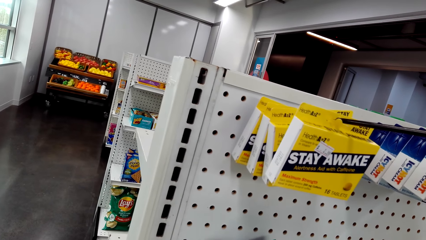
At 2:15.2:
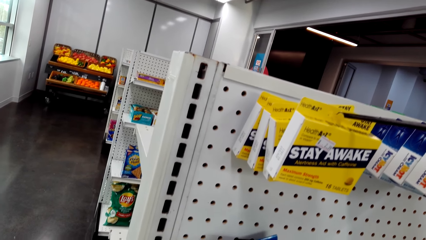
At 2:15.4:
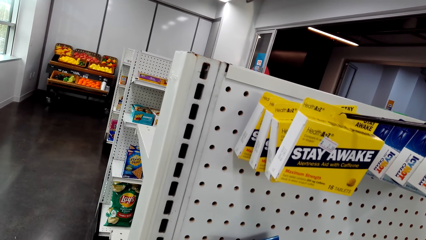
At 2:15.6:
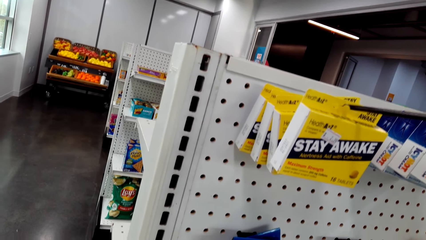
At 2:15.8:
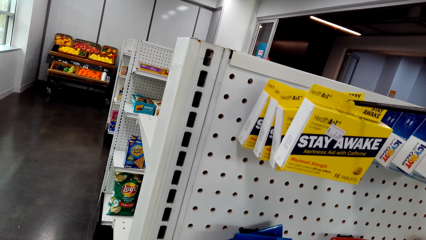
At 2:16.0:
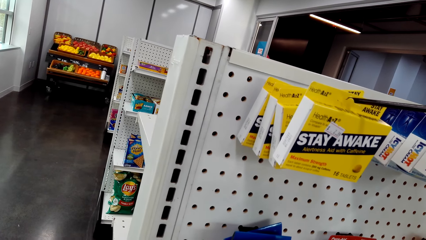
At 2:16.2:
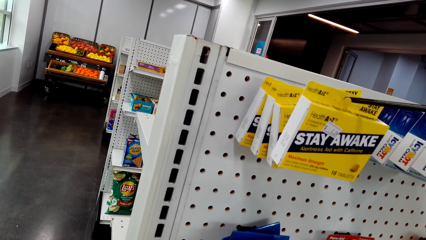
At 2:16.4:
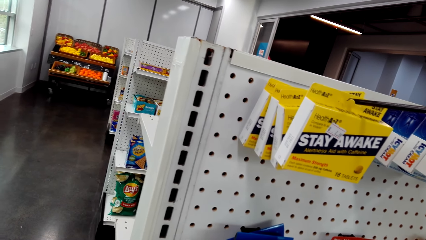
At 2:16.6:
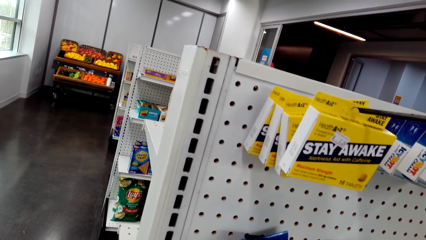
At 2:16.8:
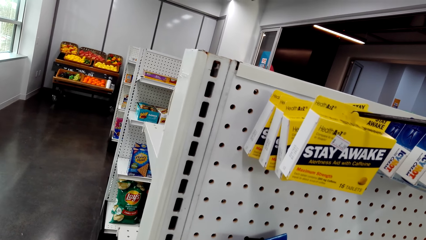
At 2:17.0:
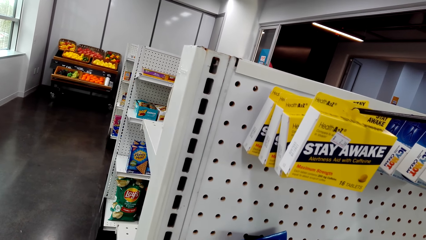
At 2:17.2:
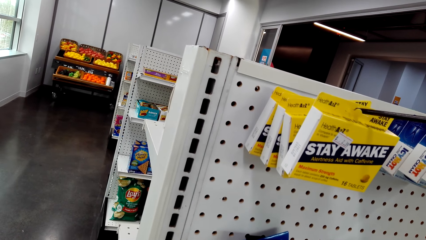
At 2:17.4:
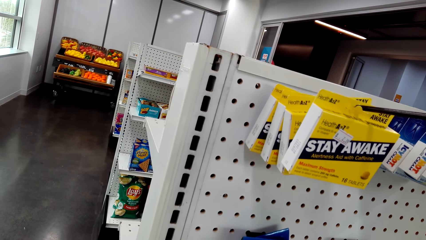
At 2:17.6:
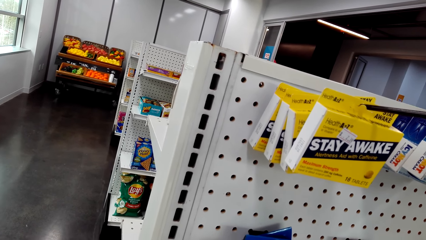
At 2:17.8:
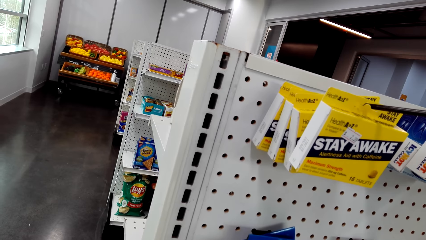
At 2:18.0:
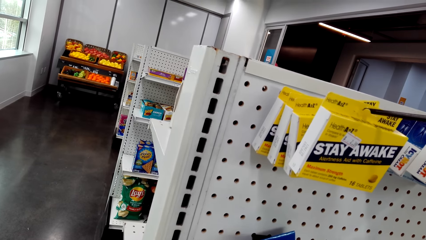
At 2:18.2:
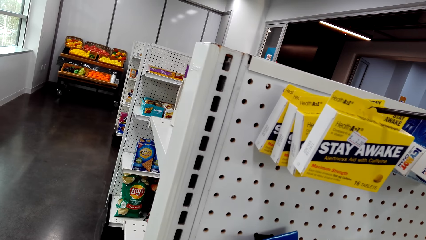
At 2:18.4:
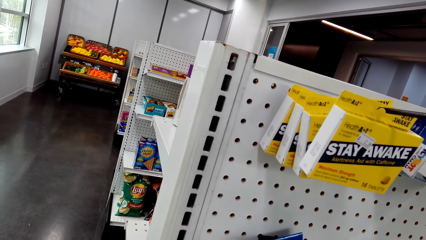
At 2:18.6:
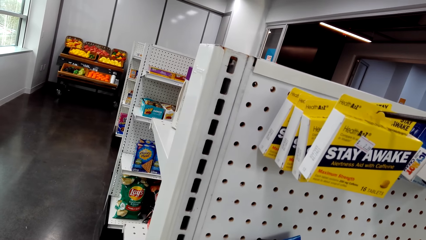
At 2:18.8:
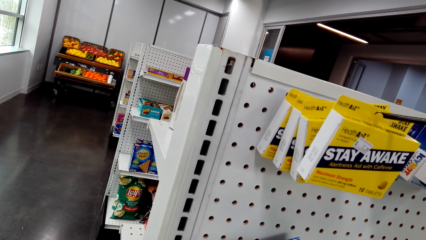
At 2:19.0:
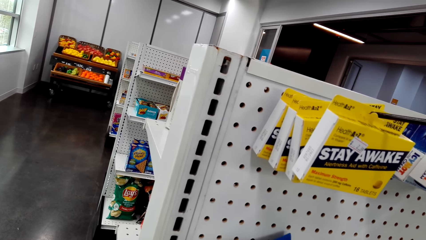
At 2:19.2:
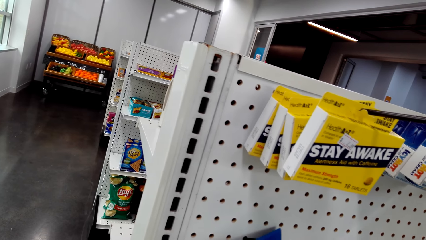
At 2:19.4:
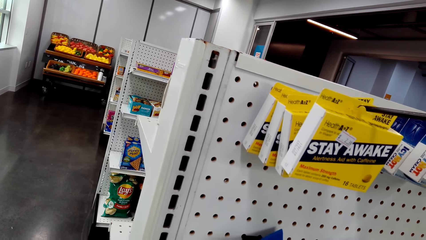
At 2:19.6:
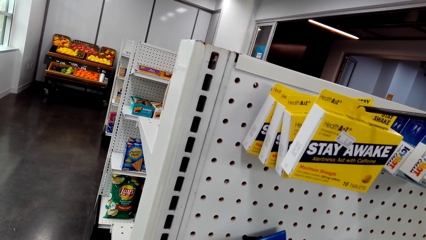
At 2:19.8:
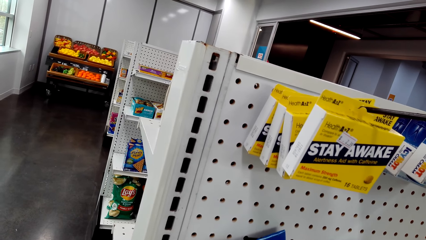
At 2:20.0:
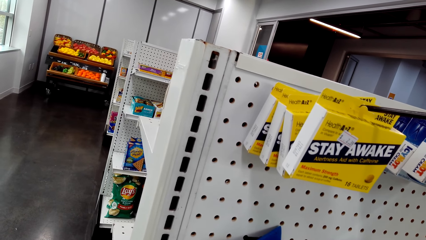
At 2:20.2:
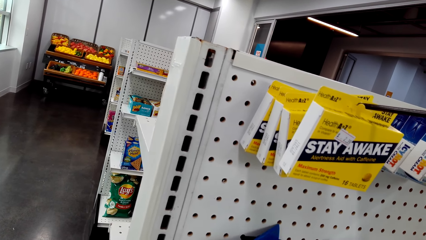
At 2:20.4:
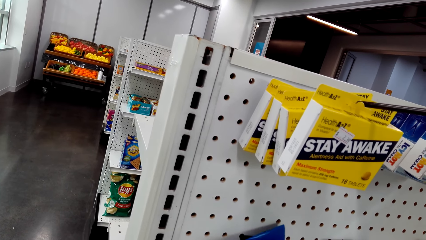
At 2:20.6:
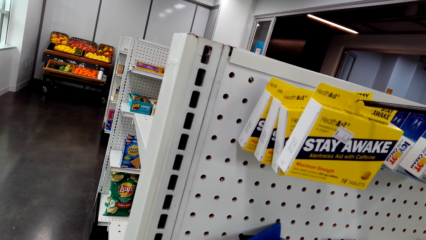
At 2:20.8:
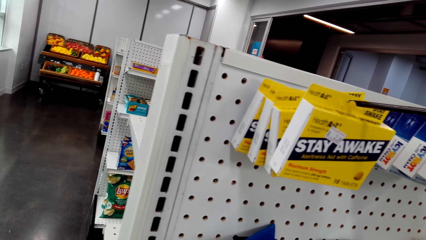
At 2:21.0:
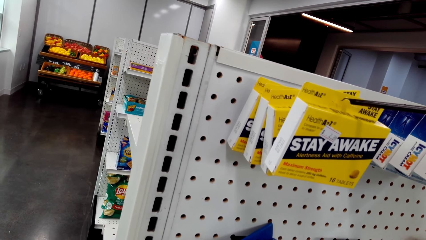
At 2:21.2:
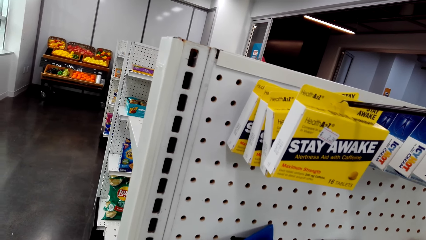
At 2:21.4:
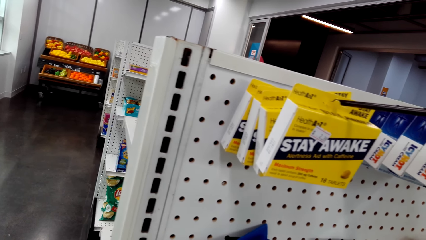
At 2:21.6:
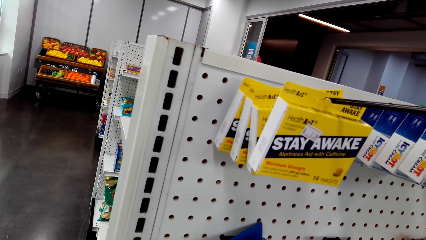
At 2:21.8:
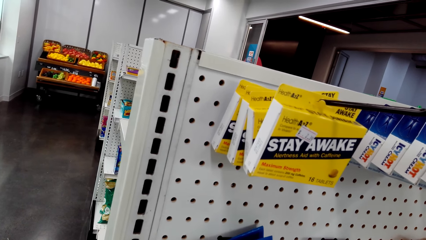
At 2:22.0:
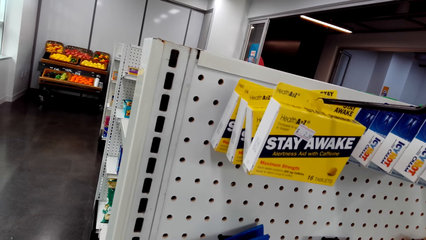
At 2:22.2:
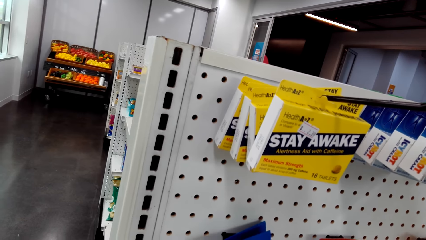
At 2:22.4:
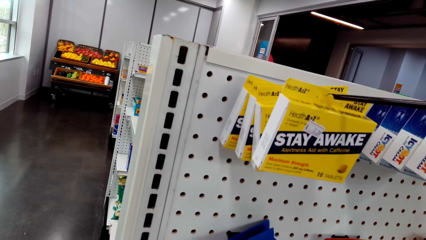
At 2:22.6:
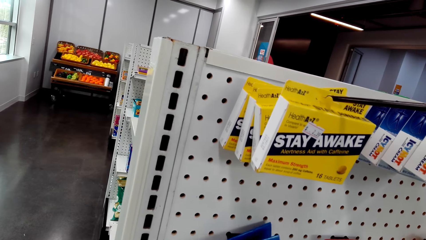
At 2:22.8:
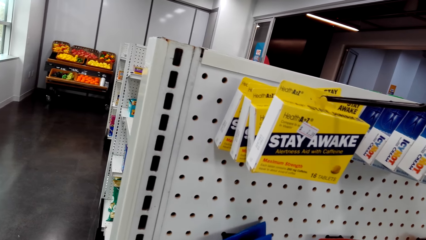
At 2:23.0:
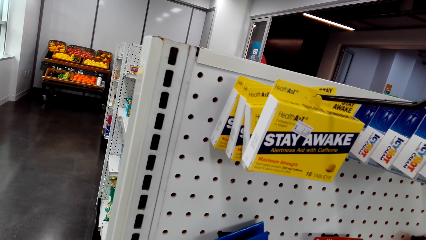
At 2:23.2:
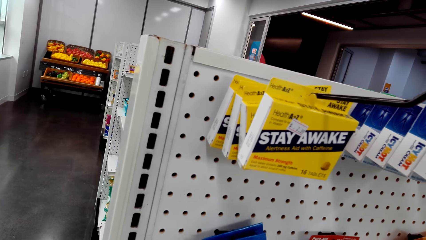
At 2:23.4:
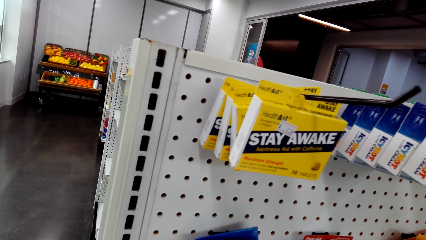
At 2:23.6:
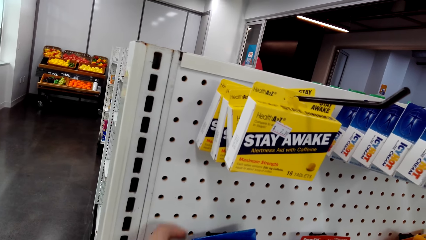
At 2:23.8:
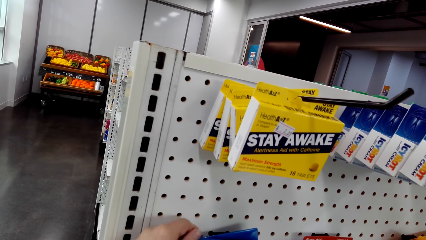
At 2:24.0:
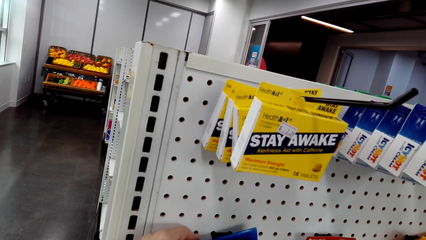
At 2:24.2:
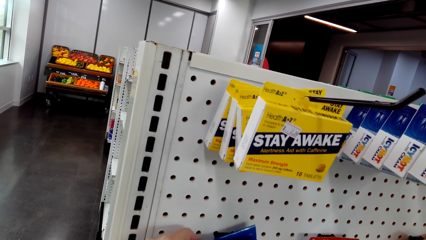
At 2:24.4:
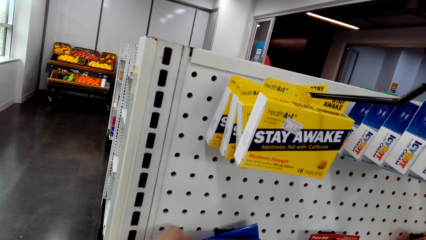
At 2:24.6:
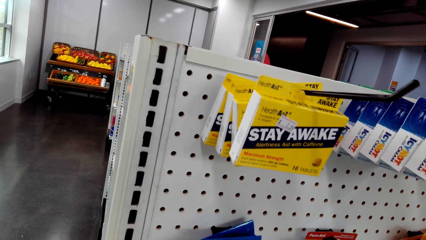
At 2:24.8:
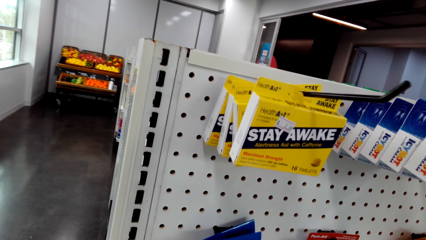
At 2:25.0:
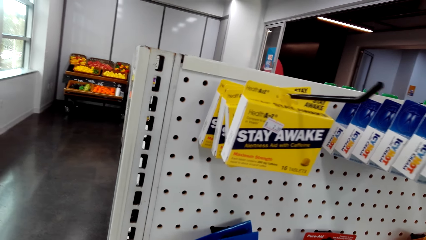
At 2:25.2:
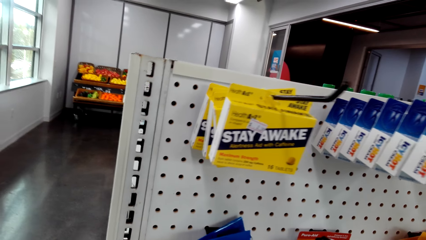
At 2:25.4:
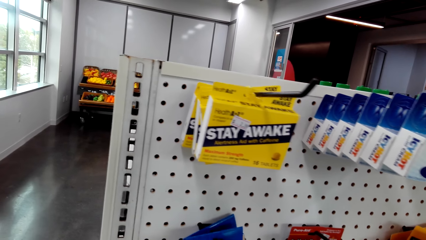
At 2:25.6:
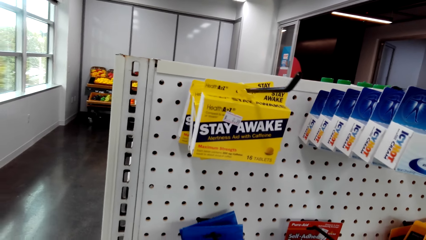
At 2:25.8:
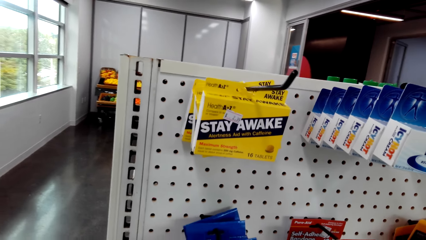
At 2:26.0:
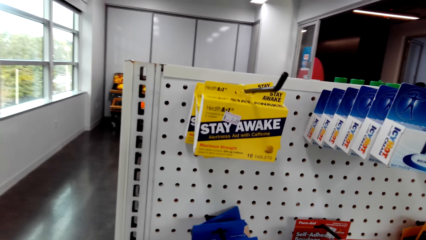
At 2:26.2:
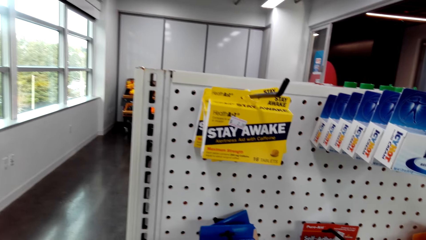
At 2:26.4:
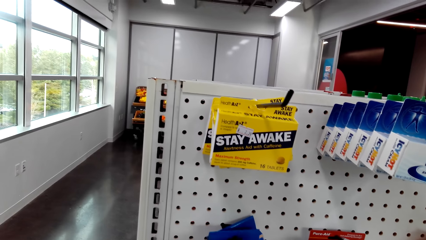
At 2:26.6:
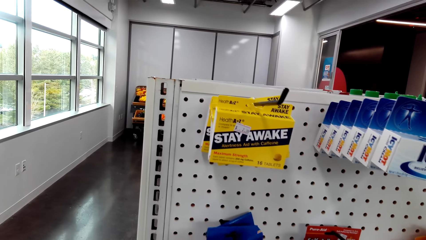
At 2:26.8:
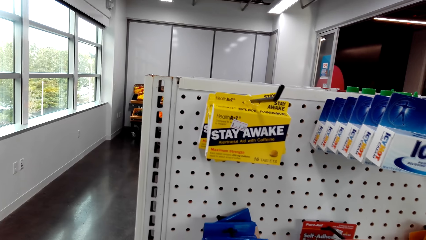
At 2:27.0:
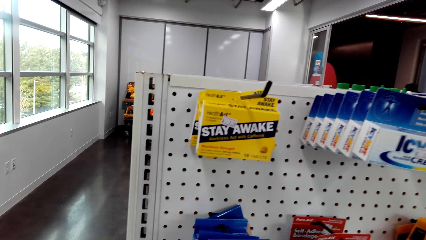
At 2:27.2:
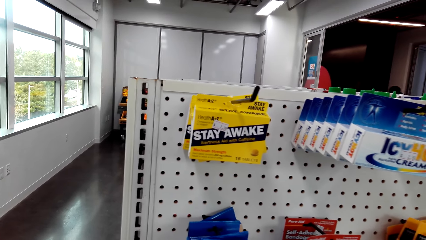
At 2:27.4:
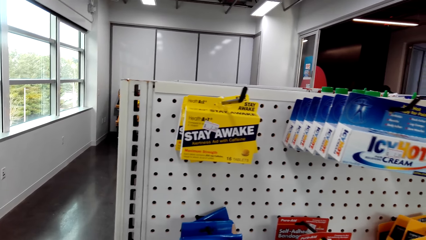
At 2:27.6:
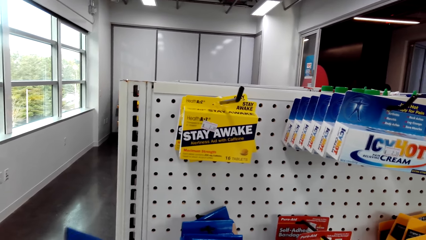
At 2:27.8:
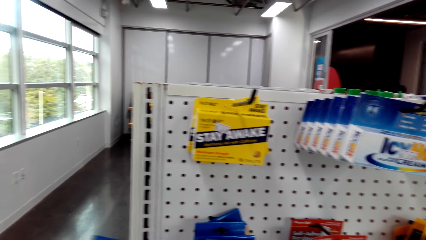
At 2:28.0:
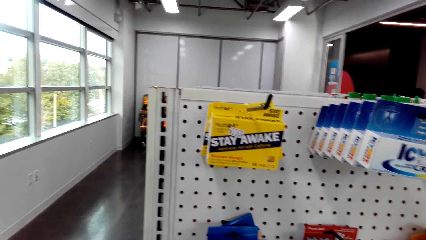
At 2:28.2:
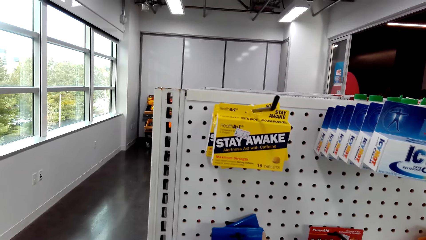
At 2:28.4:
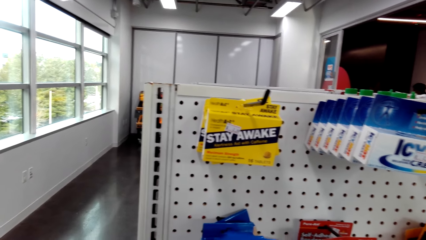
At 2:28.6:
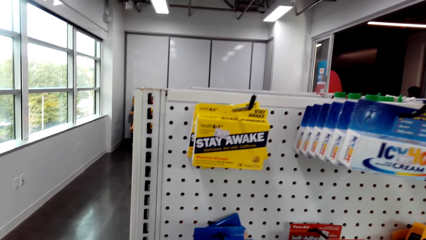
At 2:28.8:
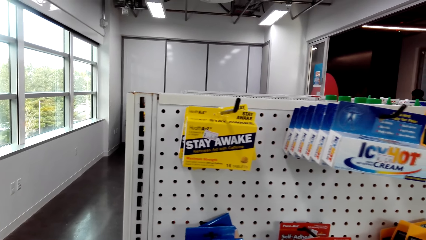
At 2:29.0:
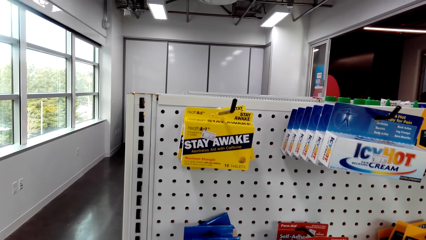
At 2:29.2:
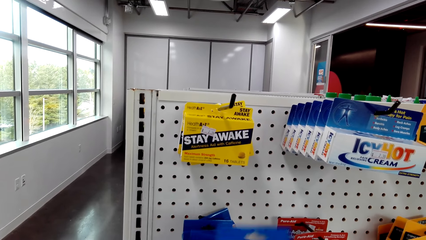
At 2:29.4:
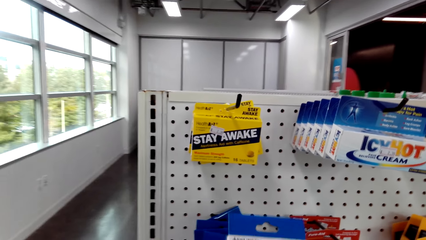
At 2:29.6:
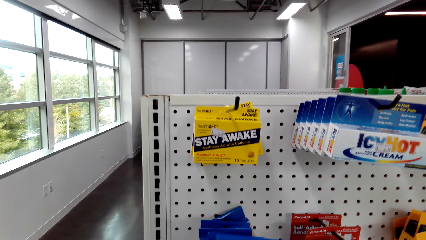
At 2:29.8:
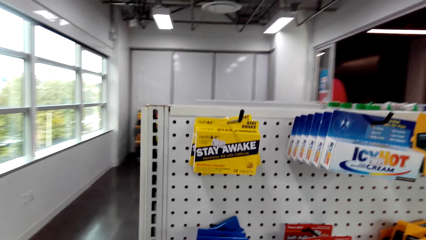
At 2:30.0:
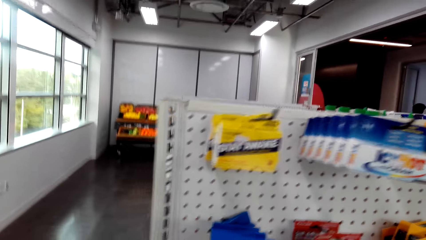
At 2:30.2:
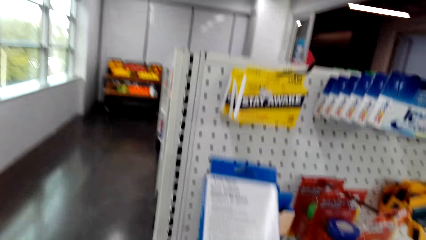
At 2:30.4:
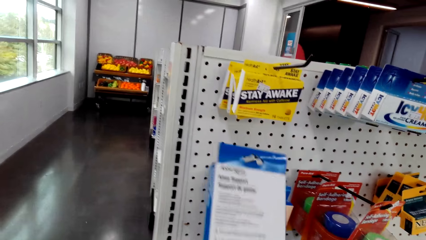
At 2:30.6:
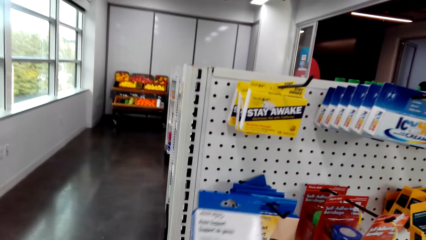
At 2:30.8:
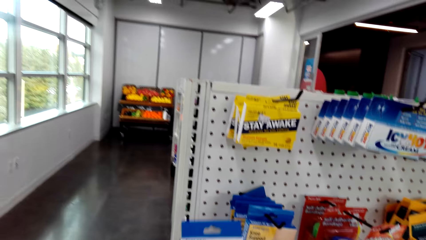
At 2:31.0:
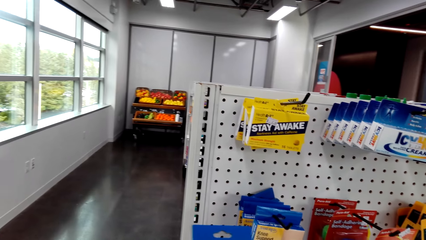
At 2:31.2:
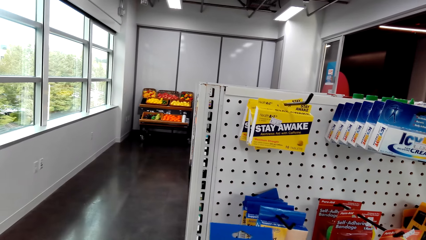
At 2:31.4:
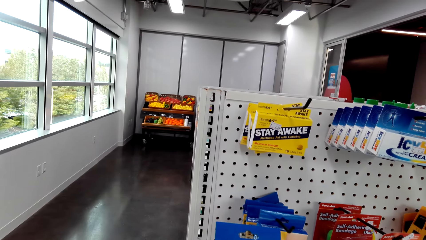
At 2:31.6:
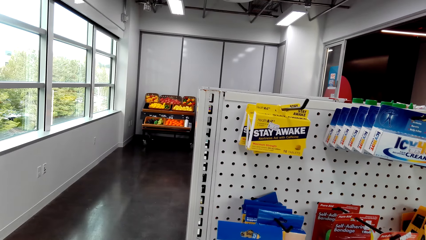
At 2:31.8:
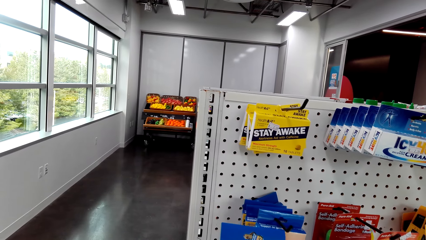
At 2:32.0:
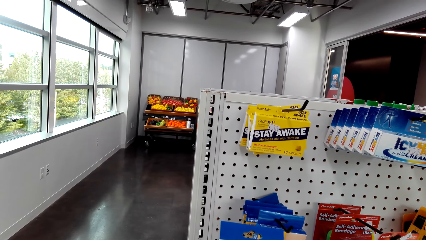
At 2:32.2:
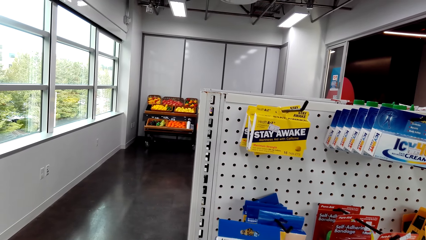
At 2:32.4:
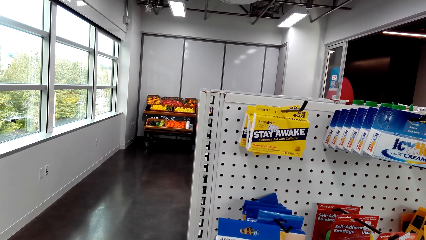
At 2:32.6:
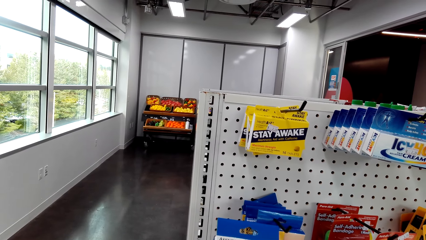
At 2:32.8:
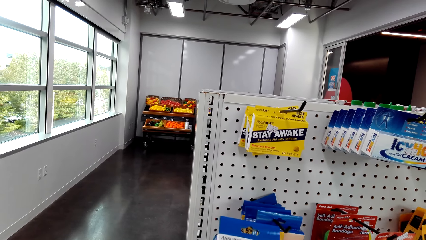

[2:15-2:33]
The camera wearer picks up a packet of knee support. They look at the packet of knee support.
